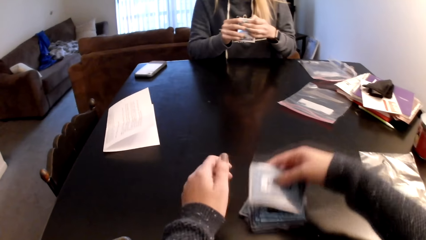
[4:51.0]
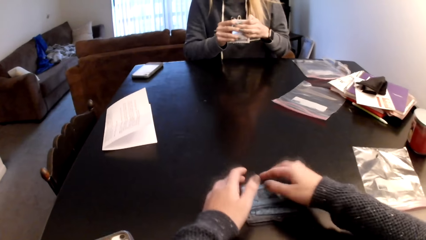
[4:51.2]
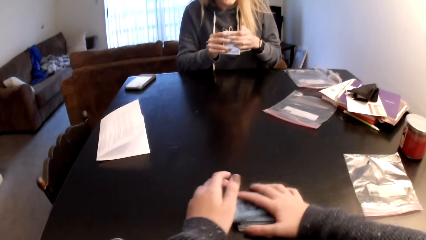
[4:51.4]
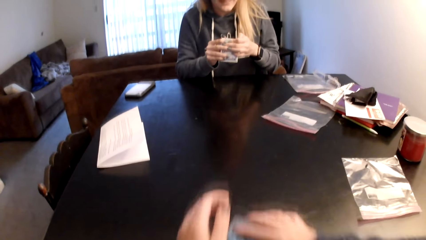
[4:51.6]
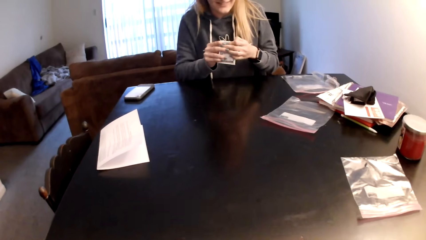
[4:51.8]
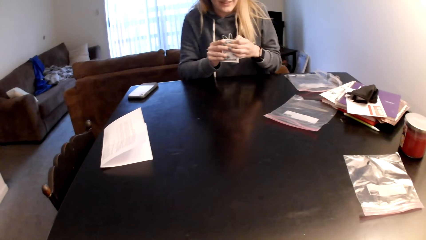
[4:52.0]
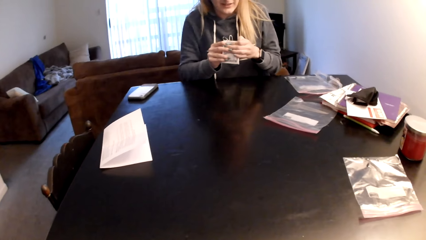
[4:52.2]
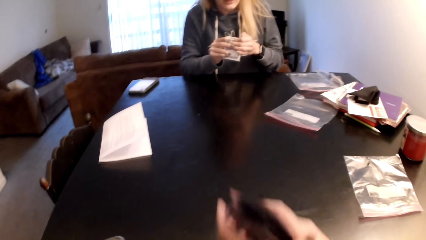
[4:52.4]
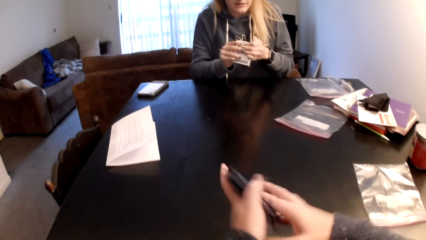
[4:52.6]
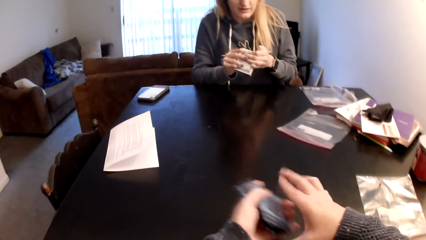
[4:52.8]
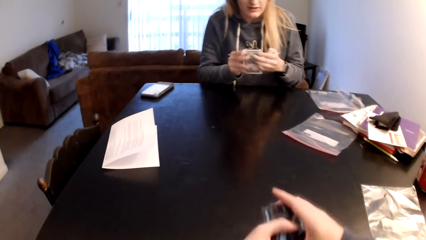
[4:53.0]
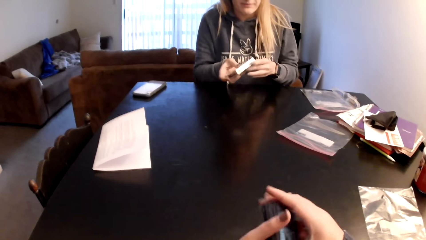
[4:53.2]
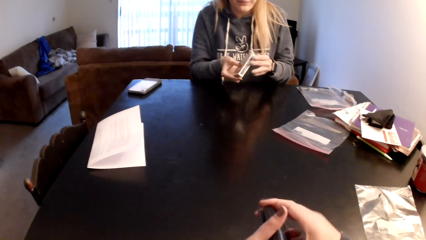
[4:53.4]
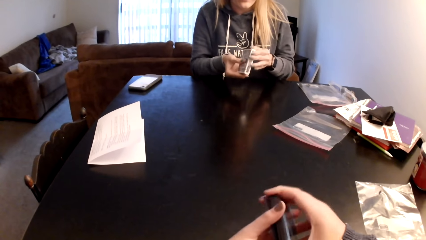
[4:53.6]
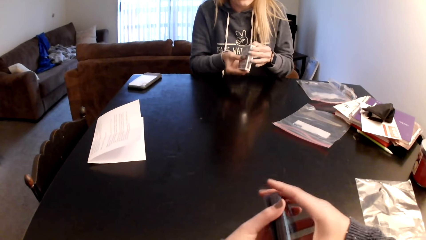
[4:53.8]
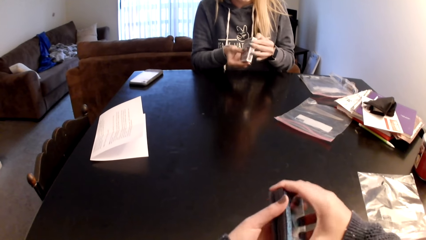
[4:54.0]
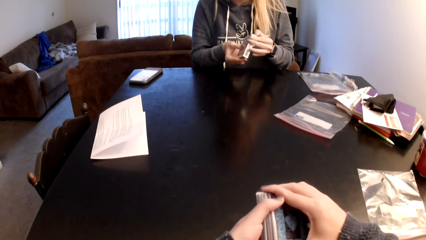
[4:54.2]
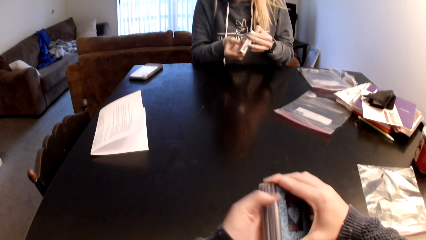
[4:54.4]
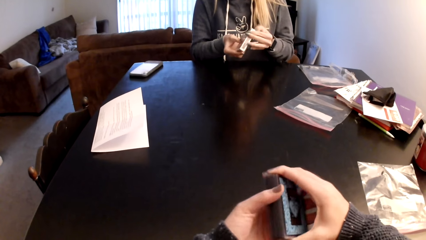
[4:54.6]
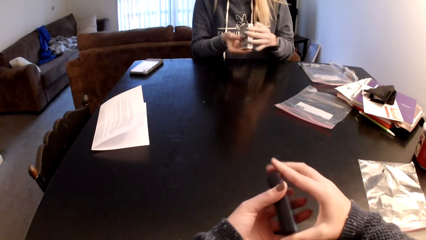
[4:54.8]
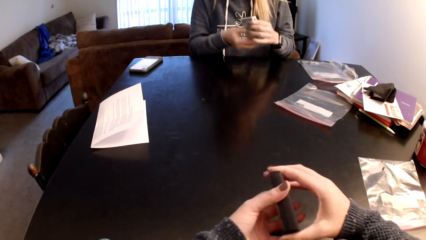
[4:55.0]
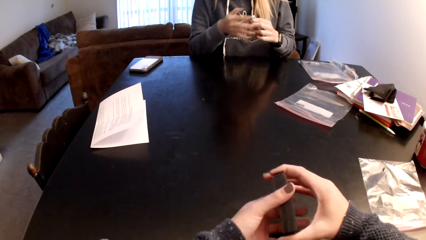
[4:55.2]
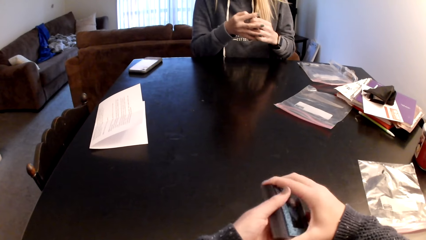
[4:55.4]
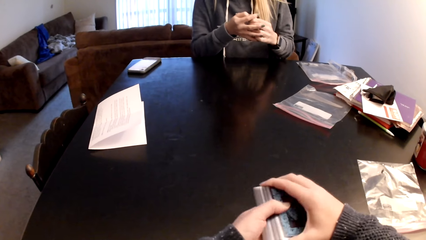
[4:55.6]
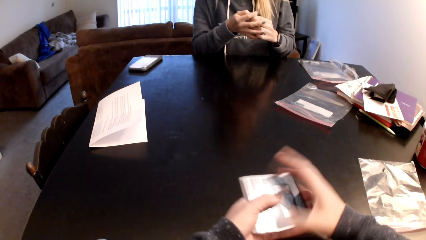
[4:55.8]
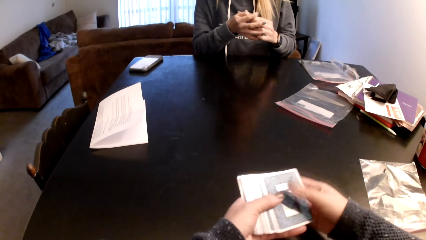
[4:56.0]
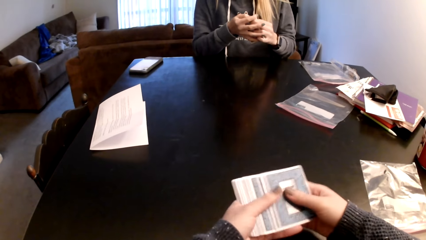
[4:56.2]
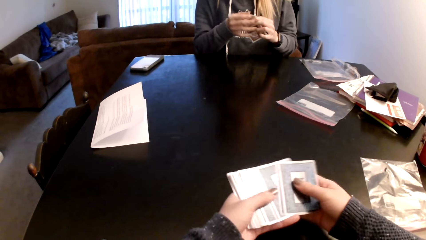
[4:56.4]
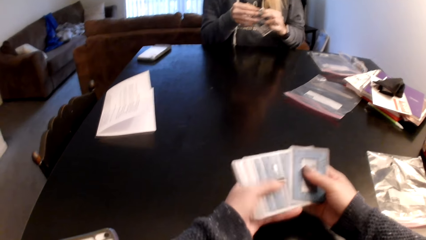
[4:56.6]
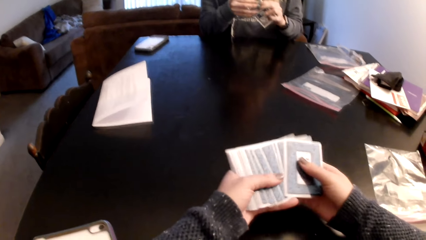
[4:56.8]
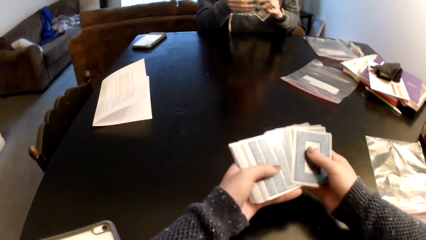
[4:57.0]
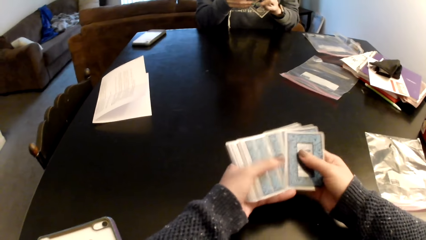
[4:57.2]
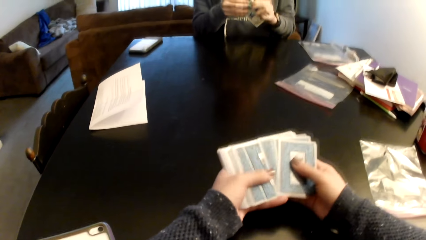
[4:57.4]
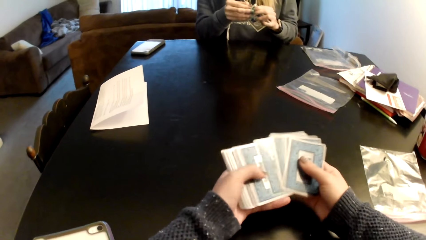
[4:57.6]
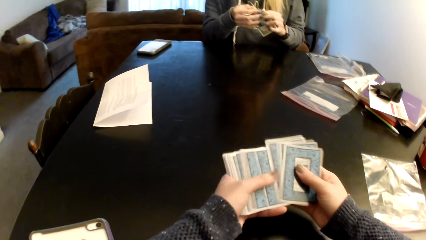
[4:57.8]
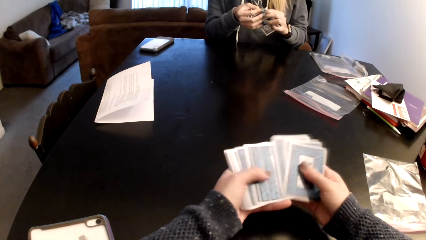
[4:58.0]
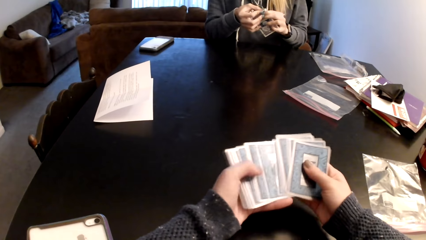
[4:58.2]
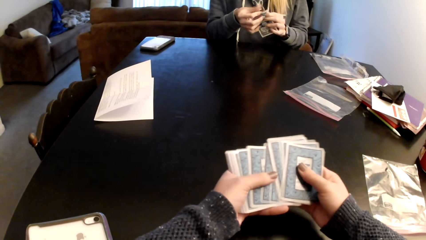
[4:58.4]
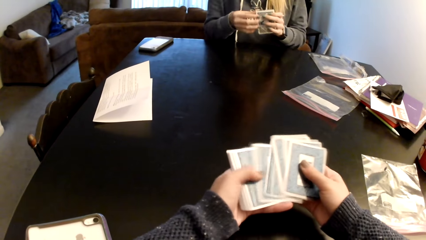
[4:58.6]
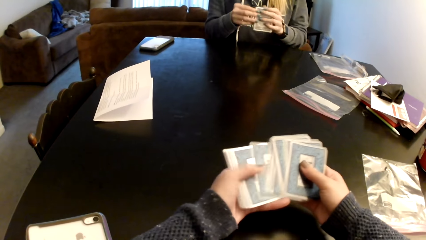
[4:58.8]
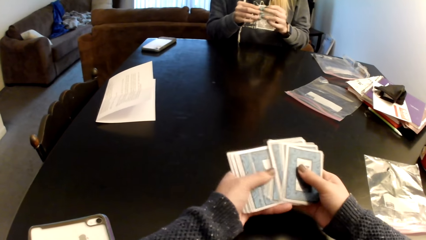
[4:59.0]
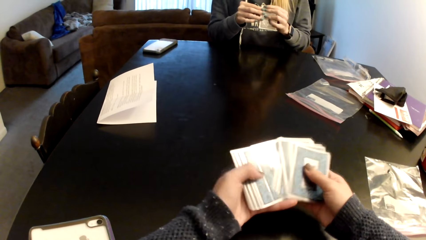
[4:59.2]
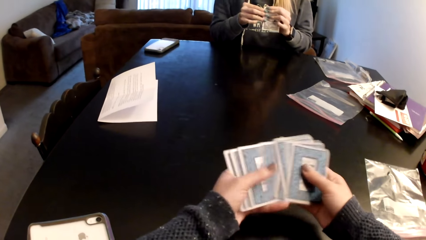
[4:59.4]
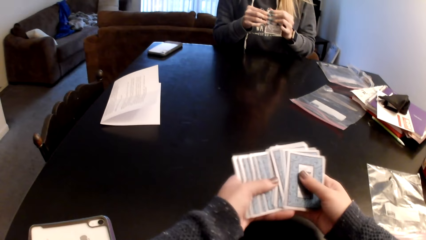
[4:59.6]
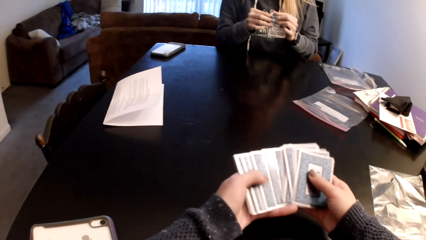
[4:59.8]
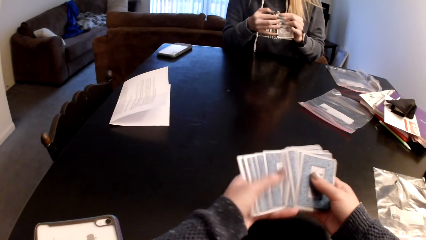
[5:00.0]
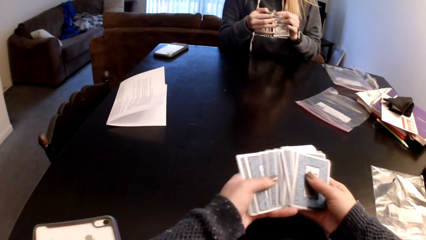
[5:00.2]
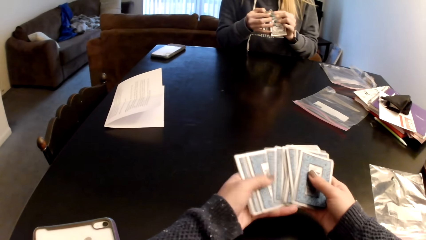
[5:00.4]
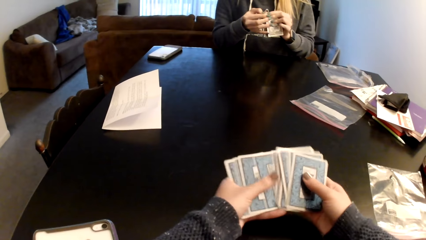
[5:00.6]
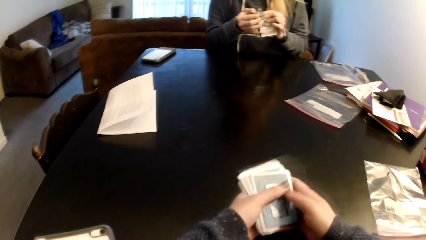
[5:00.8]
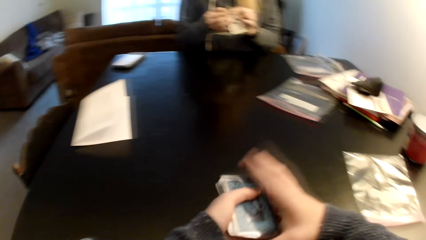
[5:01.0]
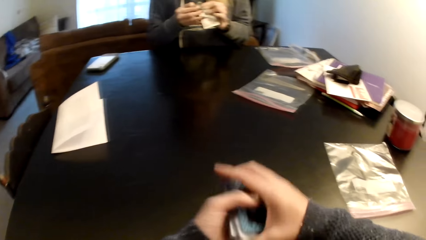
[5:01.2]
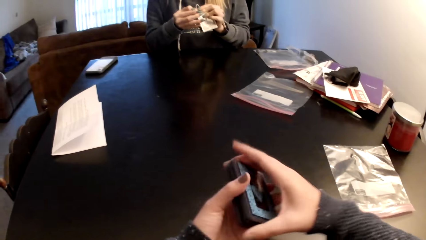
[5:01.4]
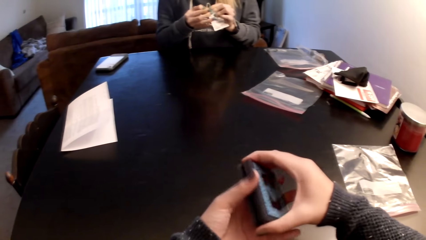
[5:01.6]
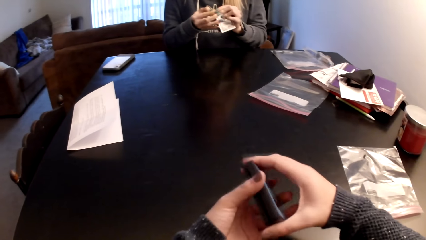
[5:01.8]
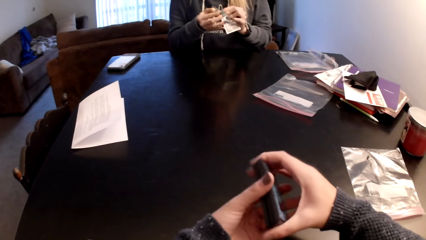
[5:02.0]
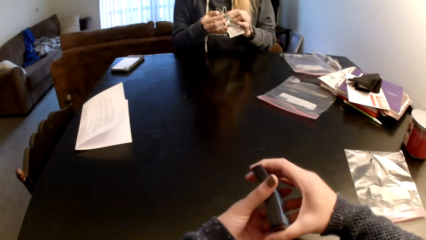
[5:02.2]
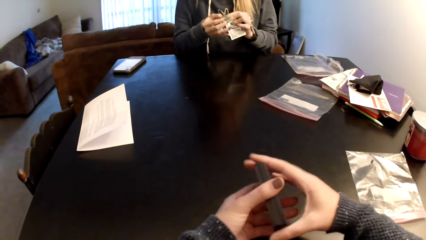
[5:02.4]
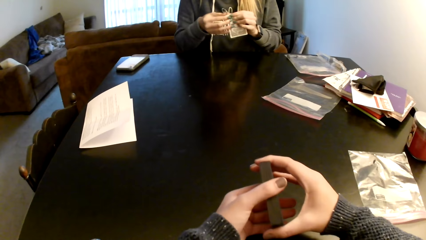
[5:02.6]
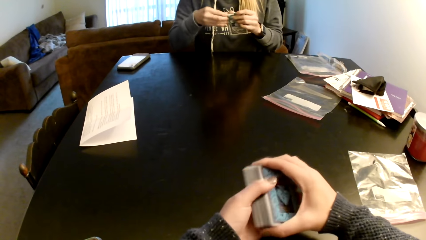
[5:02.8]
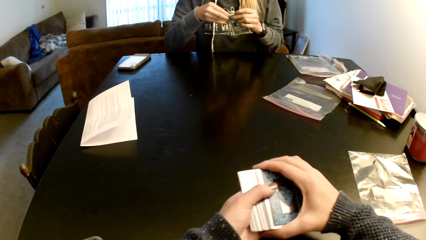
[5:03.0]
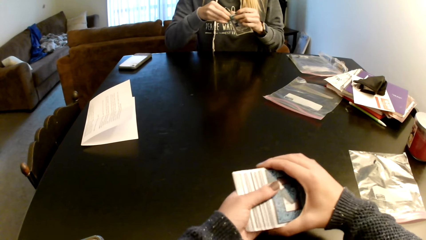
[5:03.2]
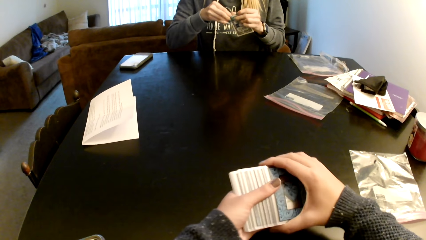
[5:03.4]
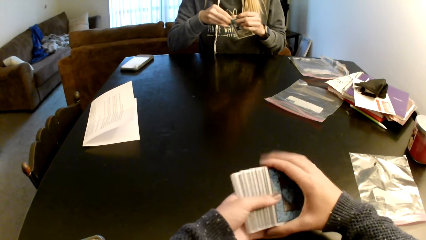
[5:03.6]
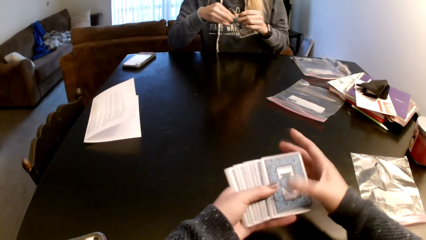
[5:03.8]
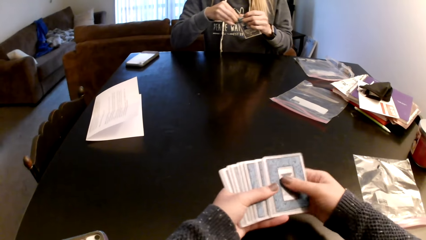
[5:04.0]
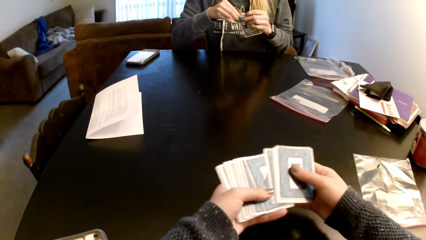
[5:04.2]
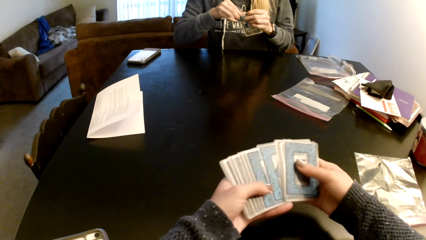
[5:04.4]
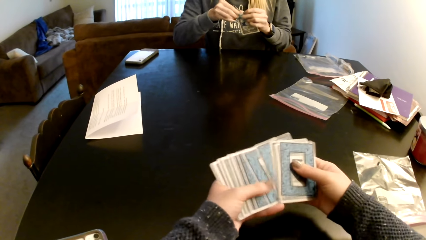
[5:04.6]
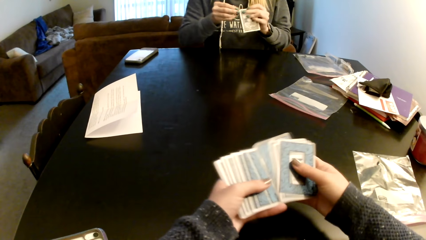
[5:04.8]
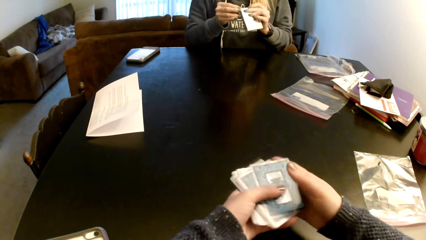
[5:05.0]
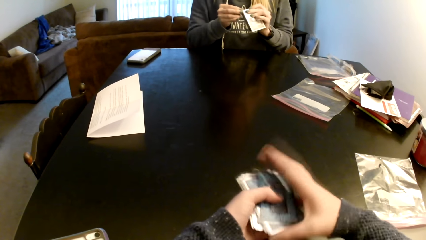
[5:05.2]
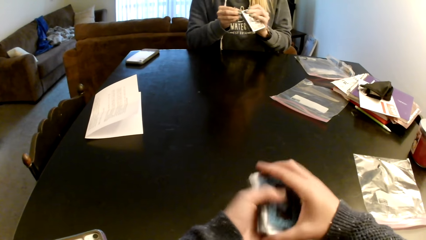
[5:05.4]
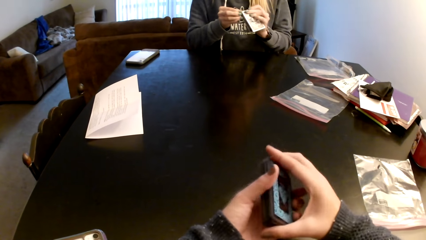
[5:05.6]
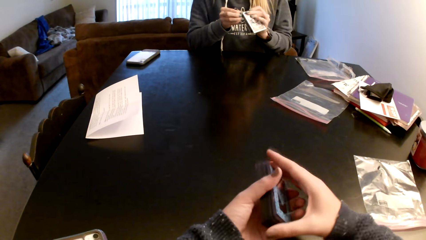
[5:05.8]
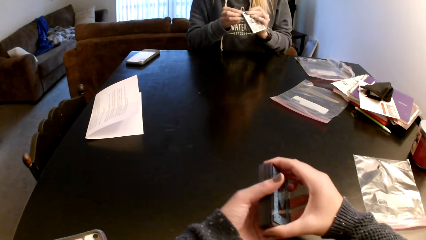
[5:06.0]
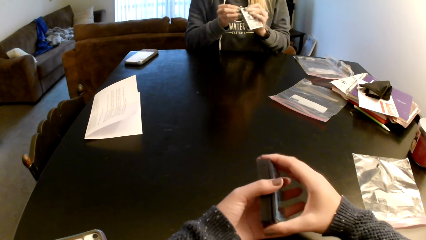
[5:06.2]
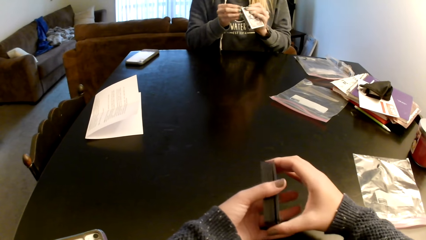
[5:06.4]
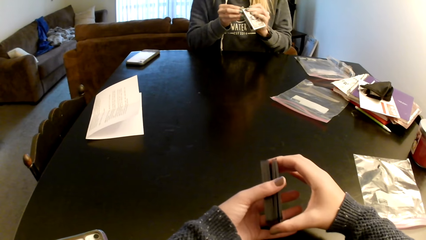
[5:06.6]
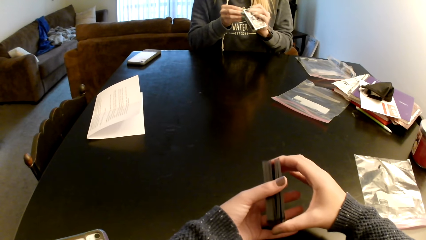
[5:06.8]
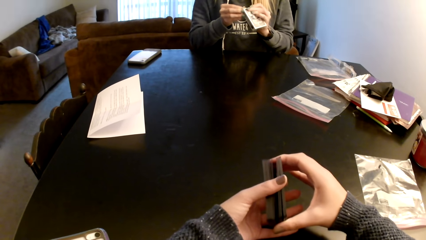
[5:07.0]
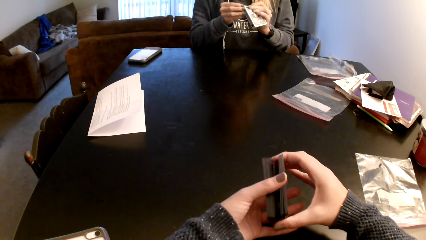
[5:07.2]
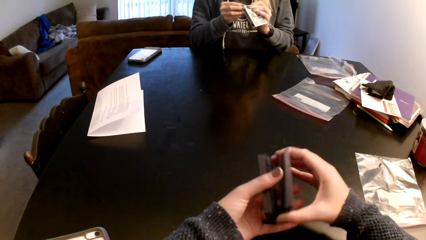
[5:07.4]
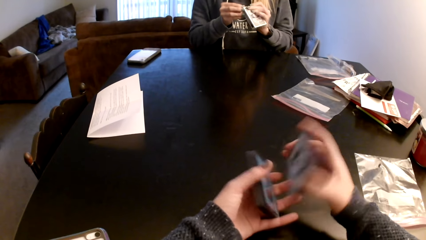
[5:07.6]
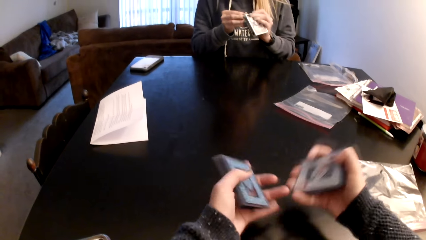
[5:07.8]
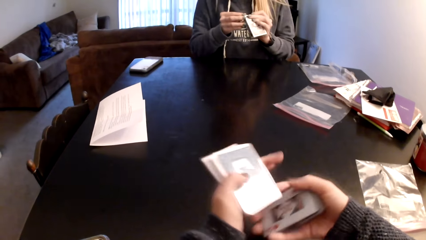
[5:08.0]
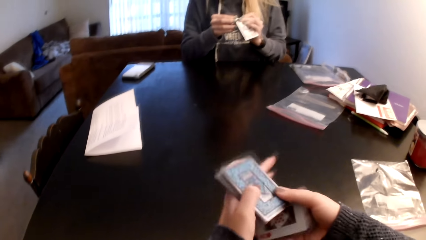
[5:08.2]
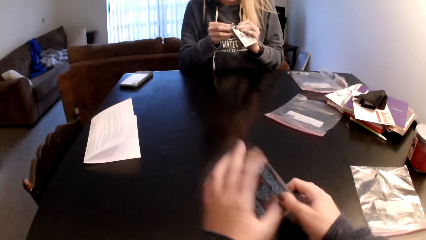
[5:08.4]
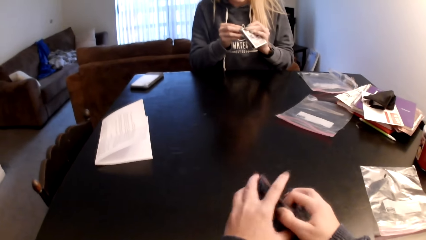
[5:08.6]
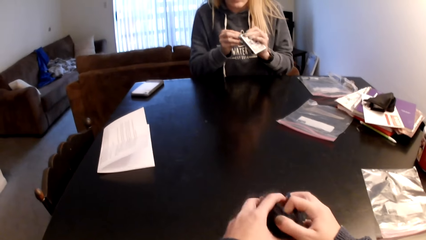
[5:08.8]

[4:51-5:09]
The camera wearer picks up the cards from a table. She puts the cards on a card. A woman opens a box. The camera wearer holds the cards with both hands. She sorts the cards with her hands. She examines the cards. The woman adjusts the box on her hands. The camera wearer sorts the cards with her hands. She holds the cards with both hands. The woman adjusts the box on her hands. The camera wearer examines the cards. She sorts the cards with her hands. She aligns the cards. She divides the cards. The woman adjusts the box on her hands.
